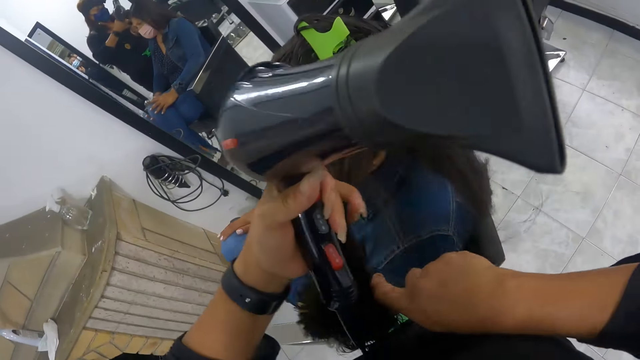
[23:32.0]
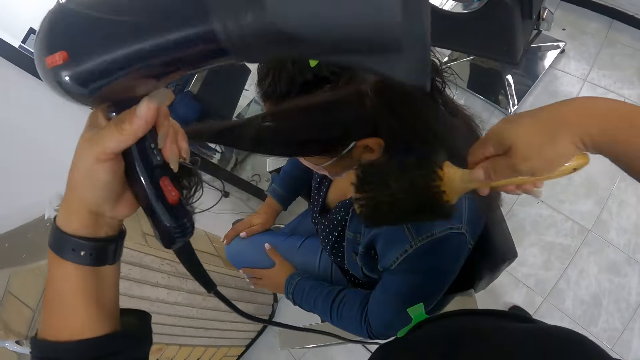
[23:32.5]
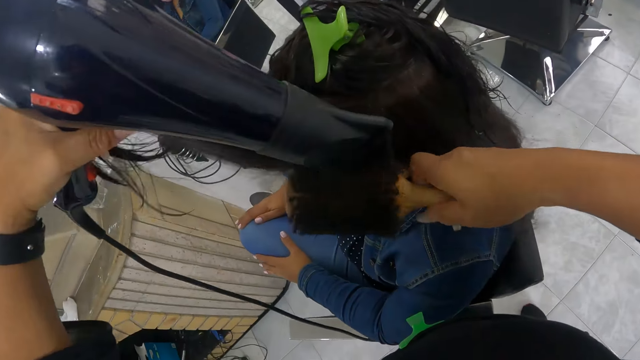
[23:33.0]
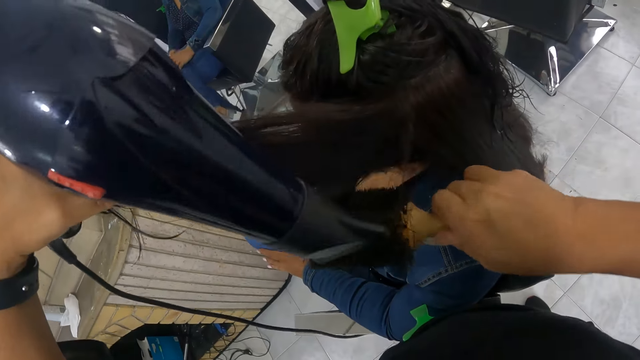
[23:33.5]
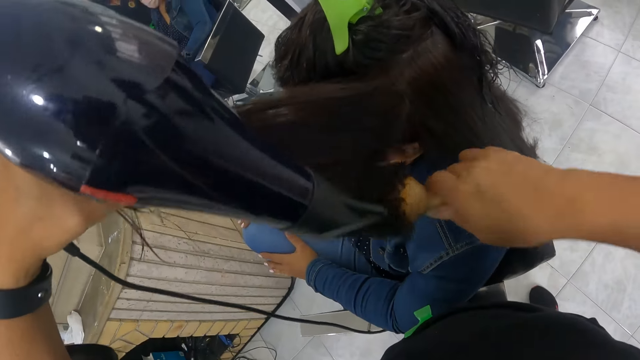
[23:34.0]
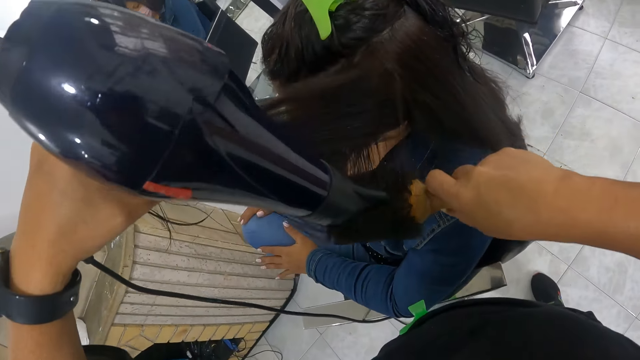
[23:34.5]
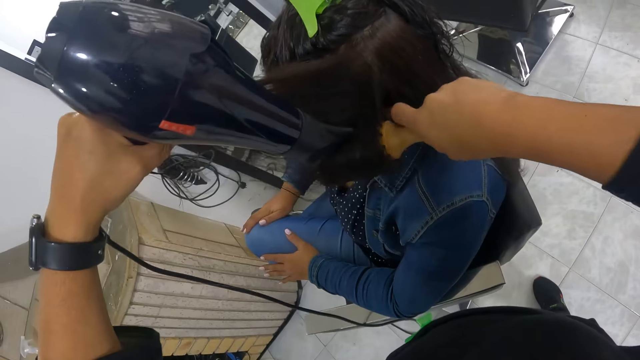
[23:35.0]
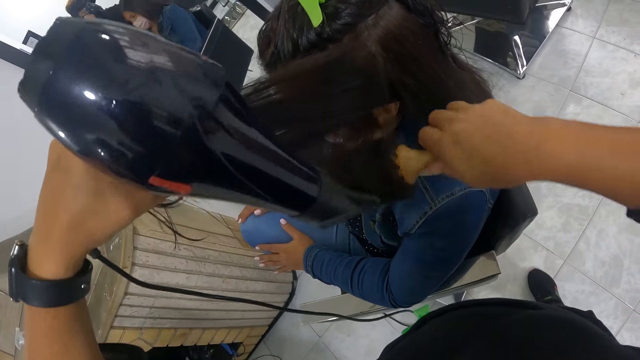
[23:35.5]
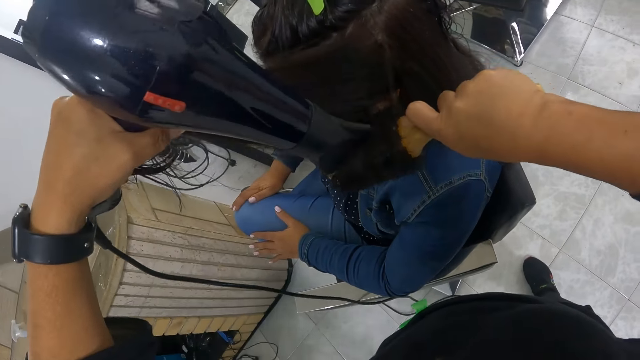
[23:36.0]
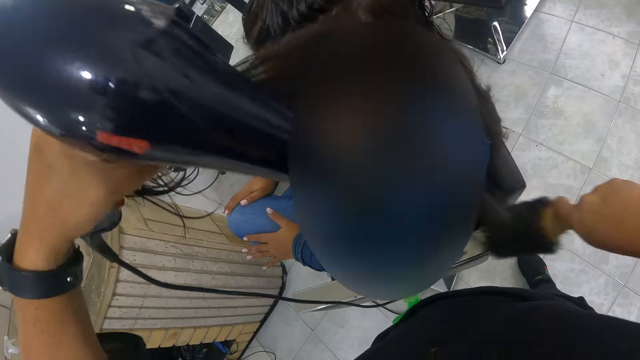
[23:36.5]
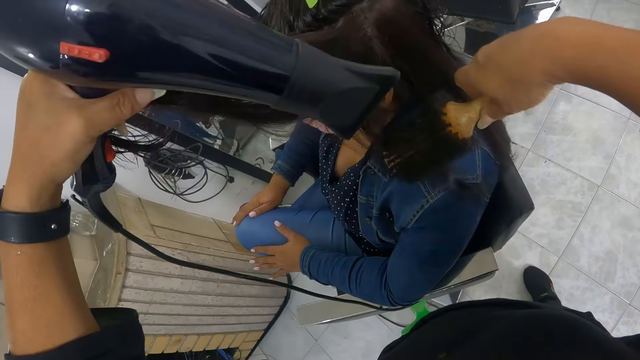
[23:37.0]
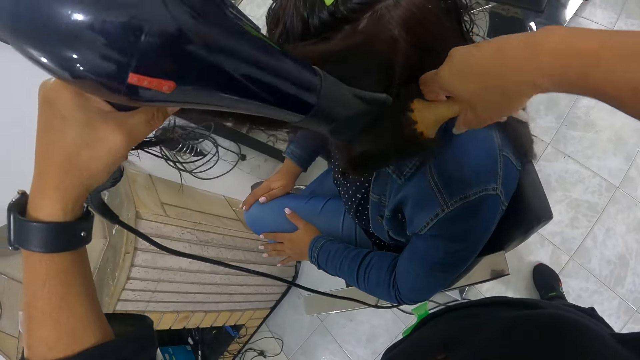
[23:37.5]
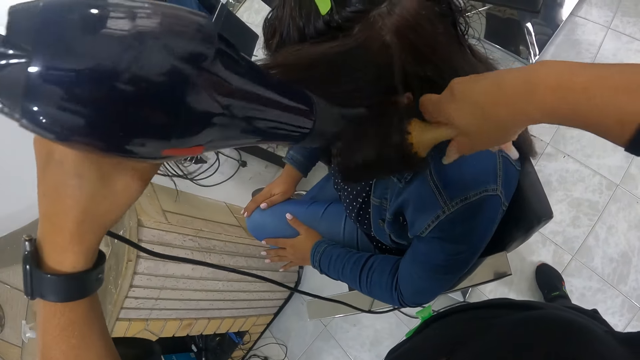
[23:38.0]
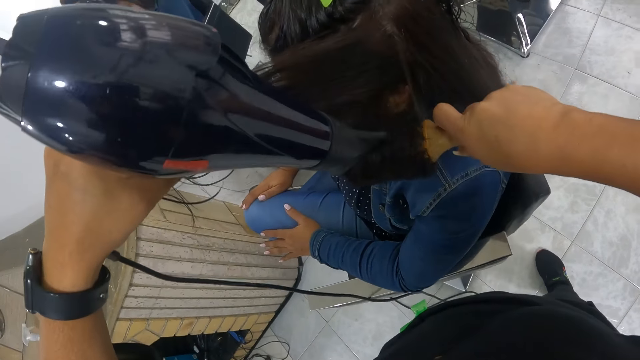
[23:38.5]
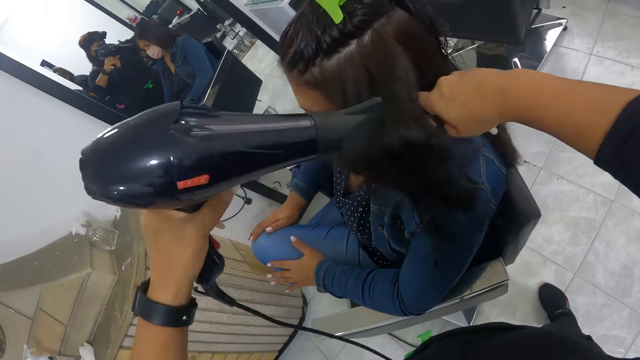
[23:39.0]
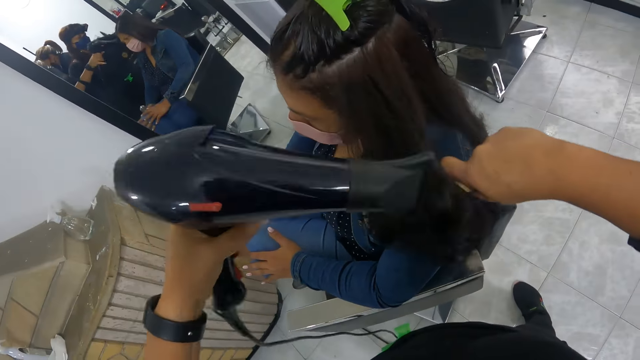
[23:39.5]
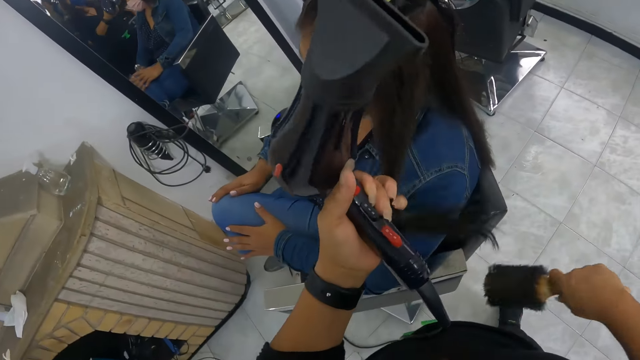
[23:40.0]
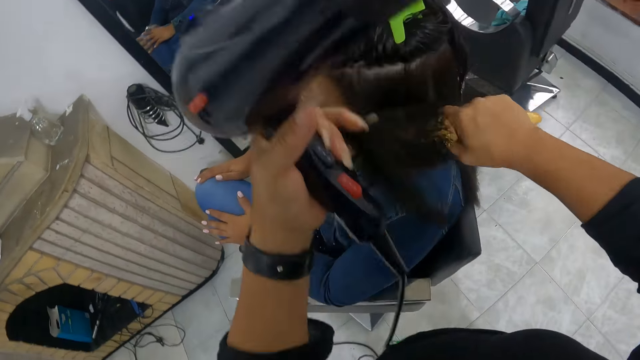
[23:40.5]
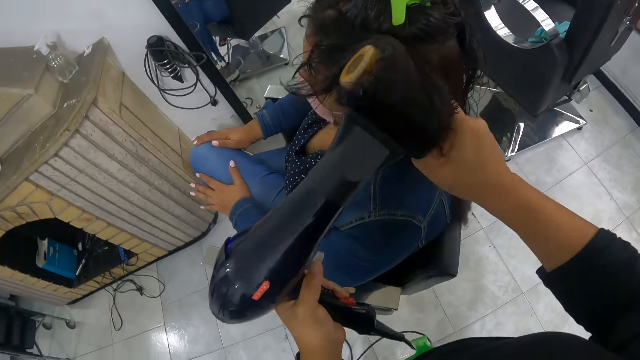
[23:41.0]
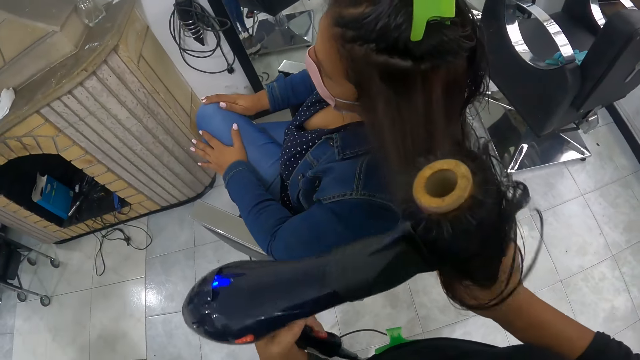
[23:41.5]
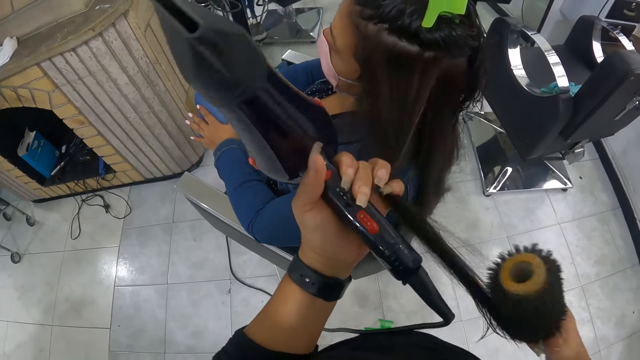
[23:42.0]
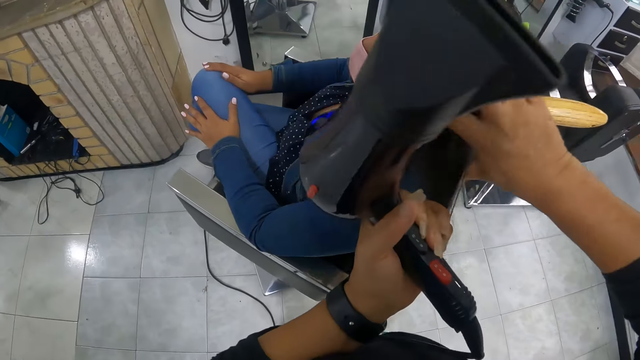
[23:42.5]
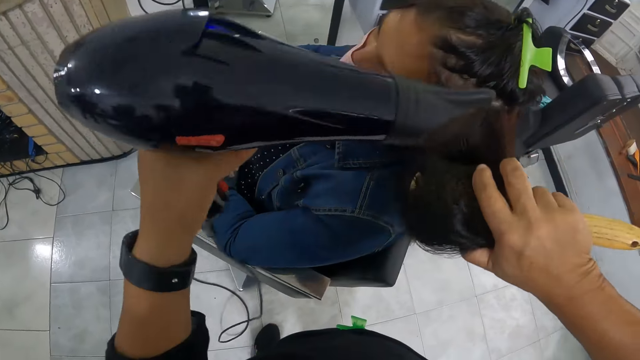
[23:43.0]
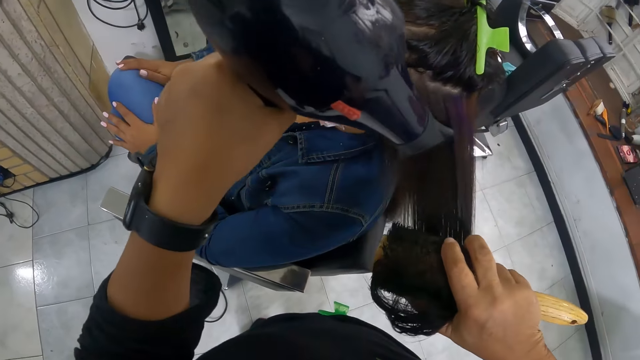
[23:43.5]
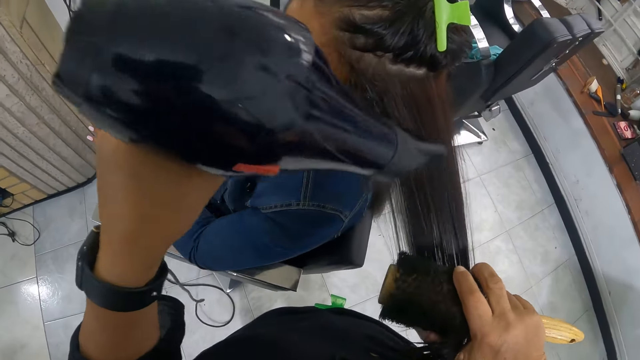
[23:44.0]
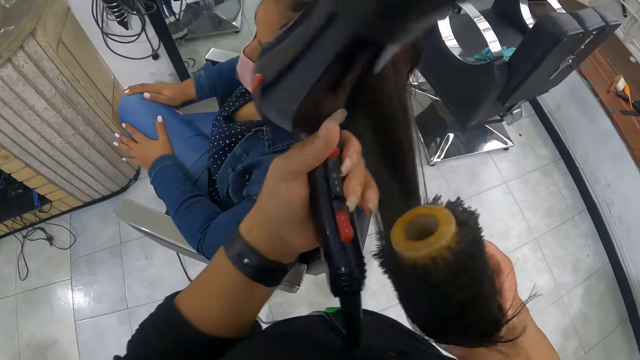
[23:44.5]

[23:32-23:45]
The camera wearer holds the woman's hair with her left hand. She combs the woman's hair with the hair roller comb in her right hand and the hairdryer in her left hand. She adjusts the woman's hair with her left hand. She combs the woman's hair with the hair roller comb in her right hand and the hairdryer in her left hand. She adjusts the woman's hair with her left hand. She combs the woman's hair with the hair roller comb in her right hand and the hairdryer in her left hand.

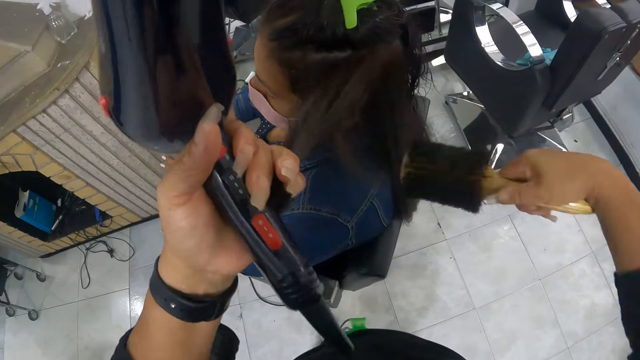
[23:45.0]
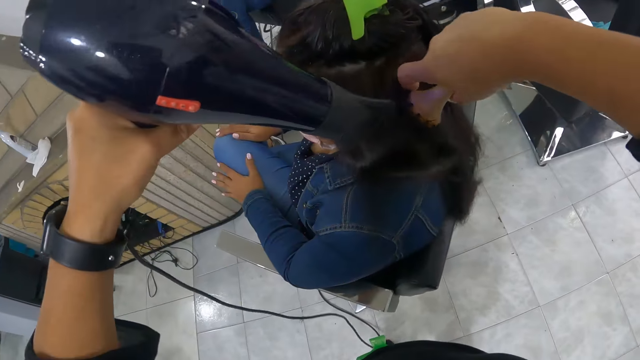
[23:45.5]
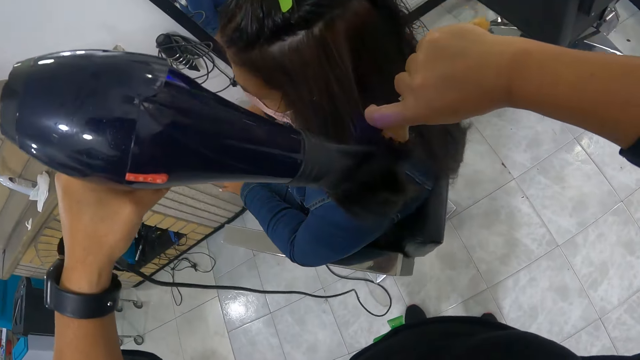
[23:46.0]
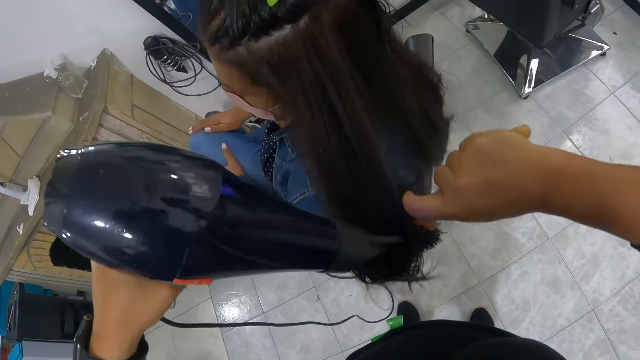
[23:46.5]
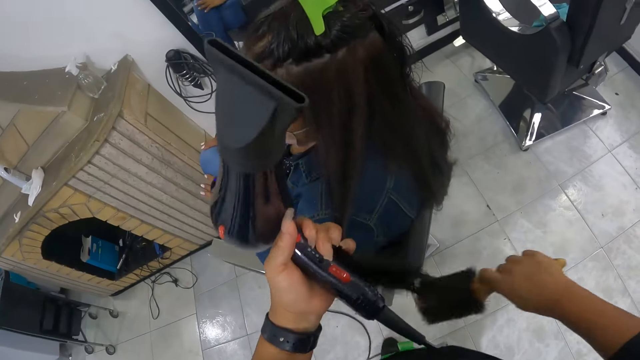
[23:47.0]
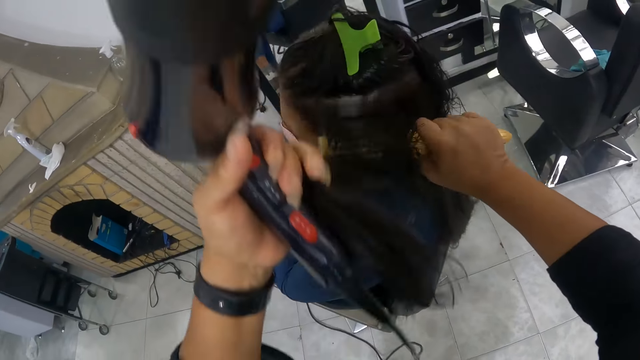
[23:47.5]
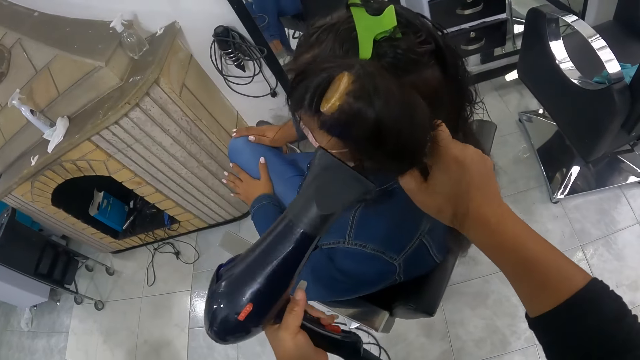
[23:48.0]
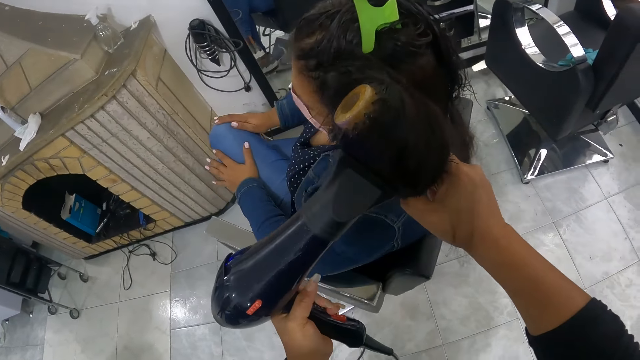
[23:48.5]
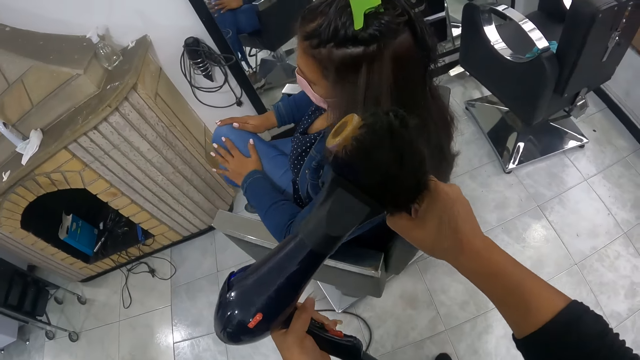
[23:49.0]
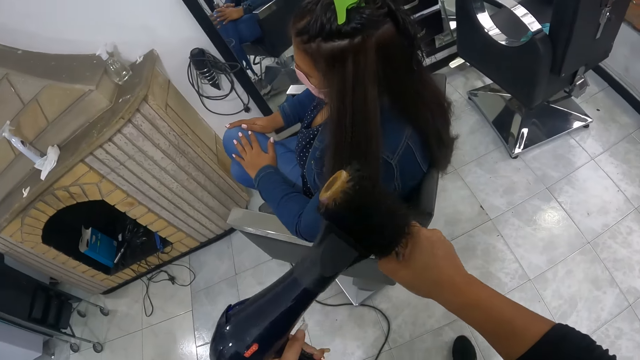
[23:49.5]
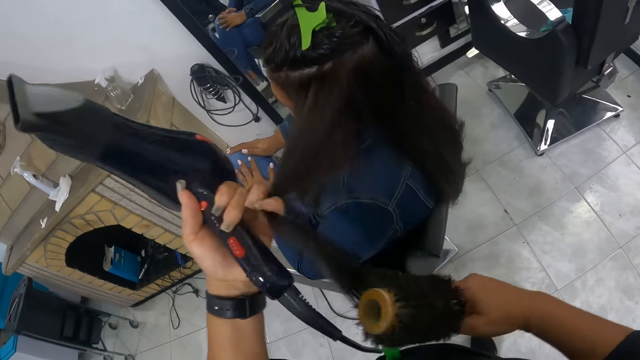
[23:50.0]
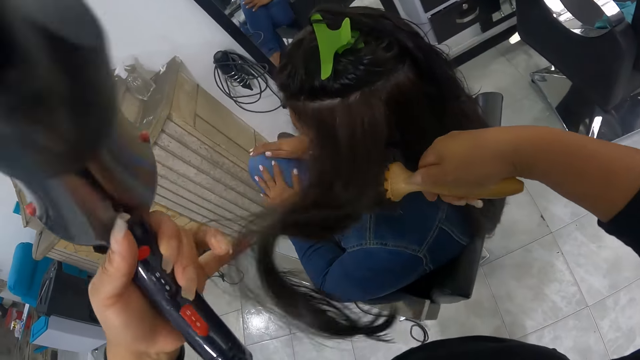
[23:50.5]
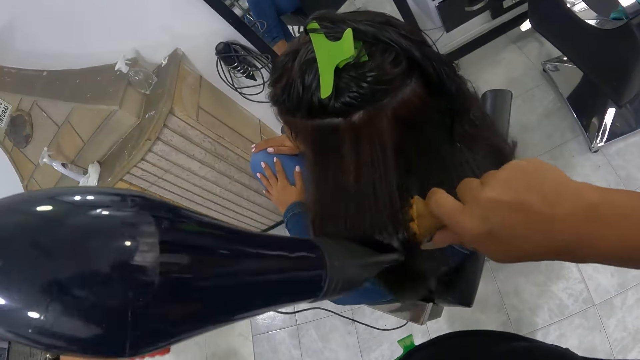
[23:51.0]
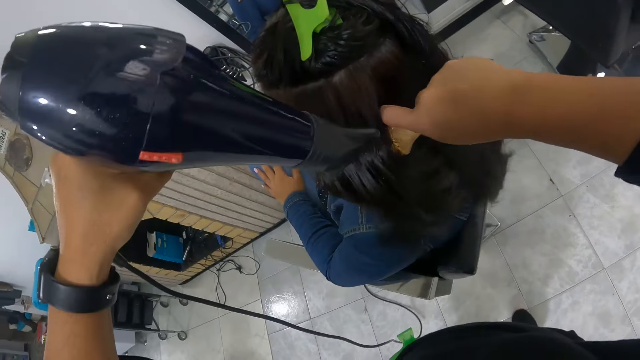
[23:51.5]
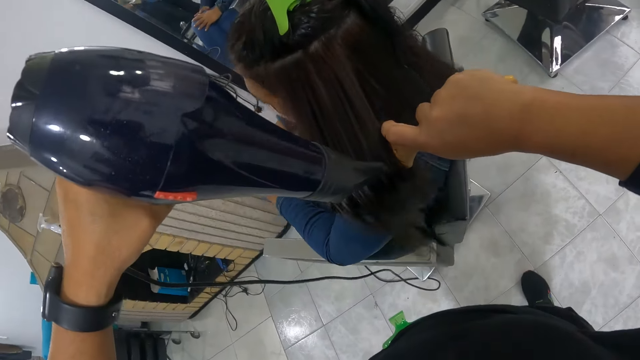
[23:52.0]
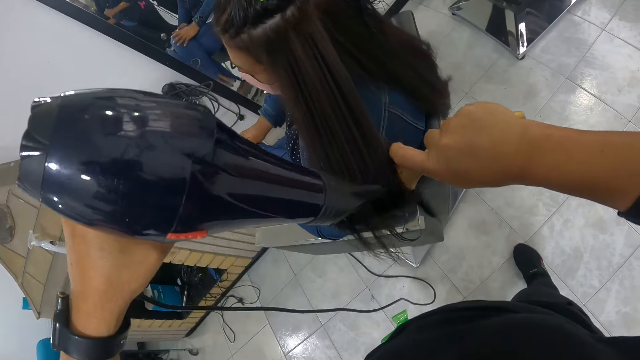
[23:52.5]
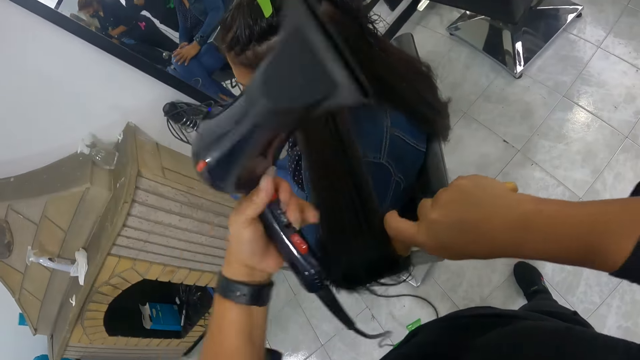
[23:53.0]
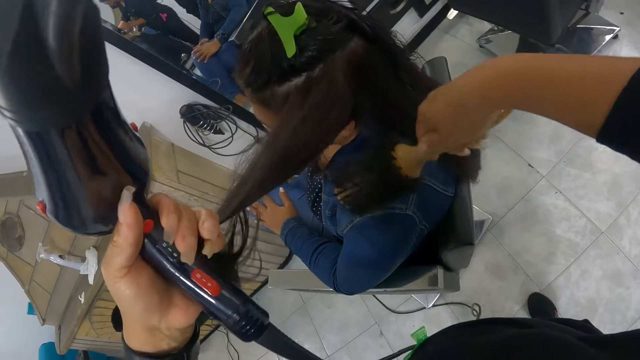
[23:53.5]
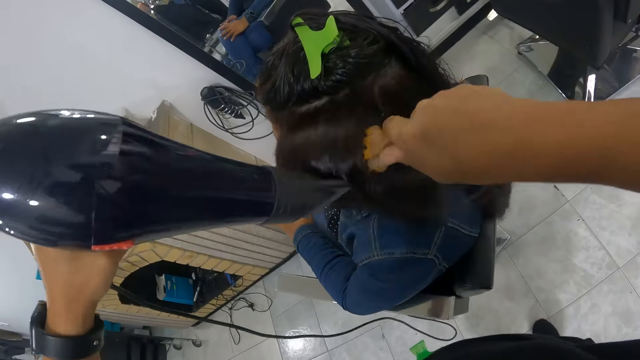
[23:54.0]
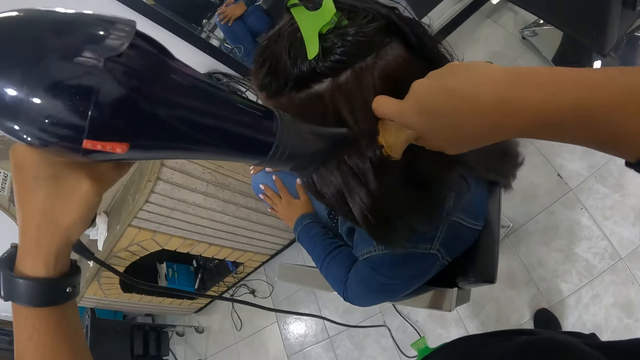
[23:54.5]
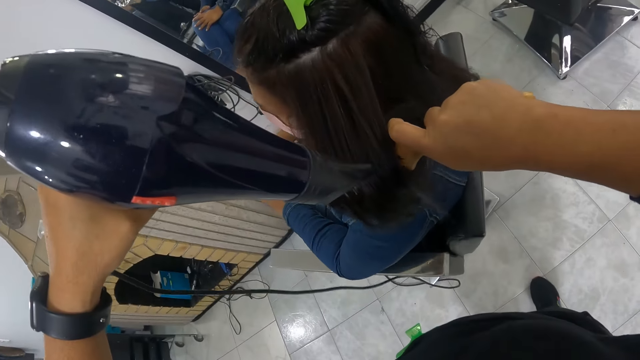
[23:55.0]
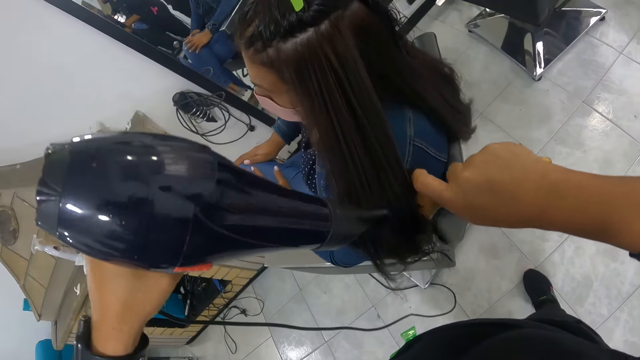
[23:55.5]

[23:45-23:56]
The camera wearer adjusts the hair with her left hand. She combs the woman's hair with the hair roller comb in her right hand and the hairdryer in her left hand. She adjusts the woman's hair with her left hand. She combs the woman's hair with the hair roller comb in her right hand and the hairdryer in her left hand. She adjusts the woman's hair with her left hand. She combs the woman's hair with the hair roller comb in her right hand and the hairdryer in her left hand. She adjusts the woman's hair with her left hand. She combs the woman's hair with the hair roller comb in her right hand and the hairdryer in her left hand.
